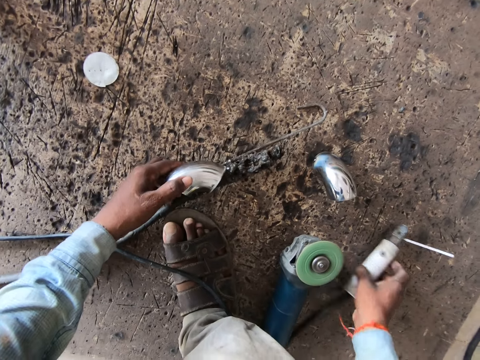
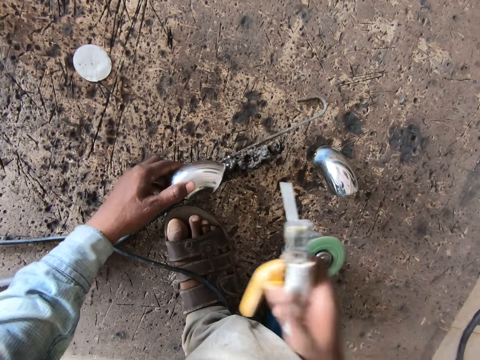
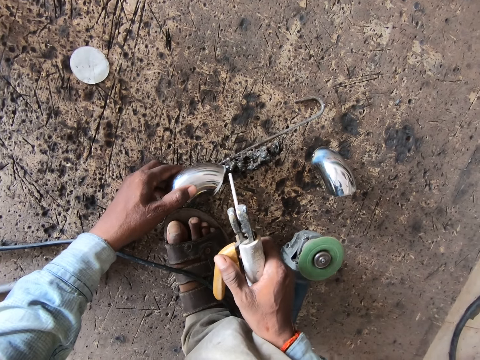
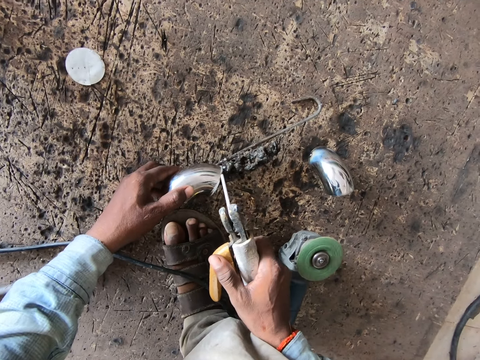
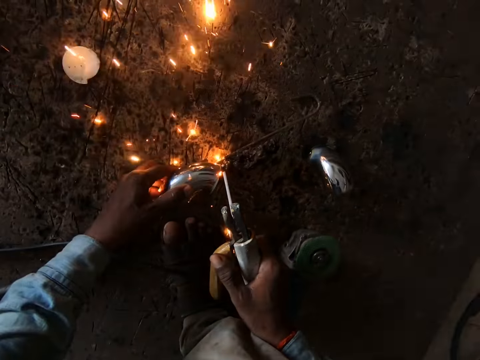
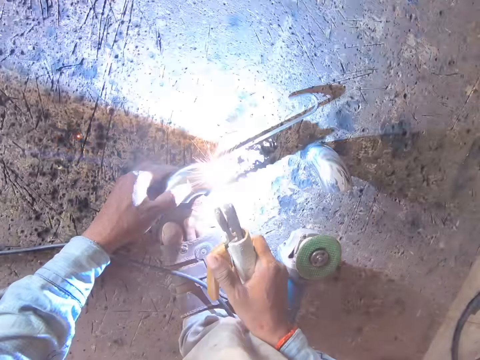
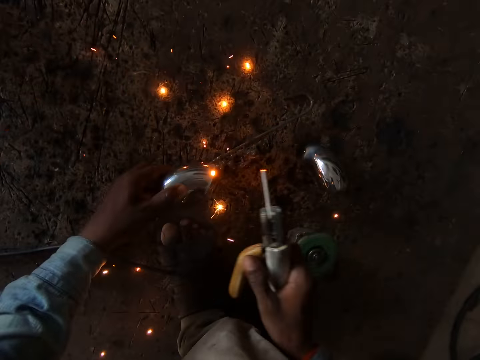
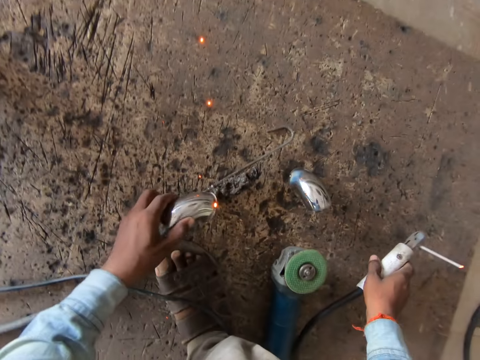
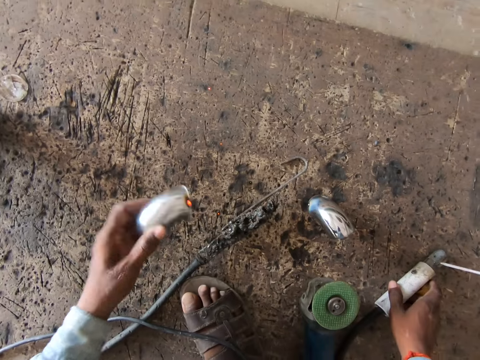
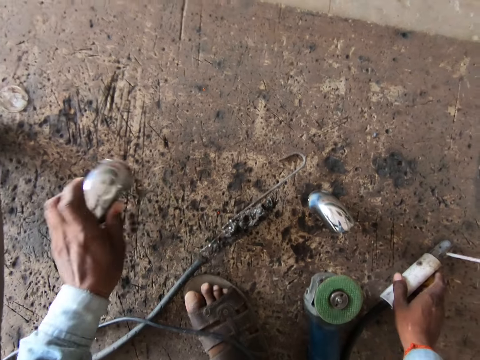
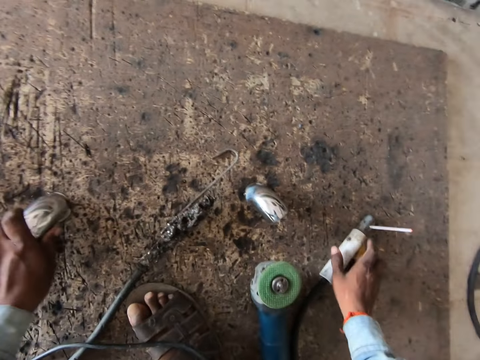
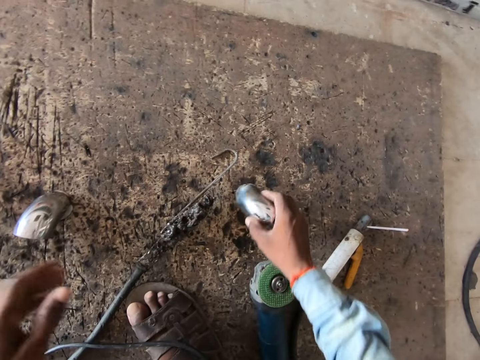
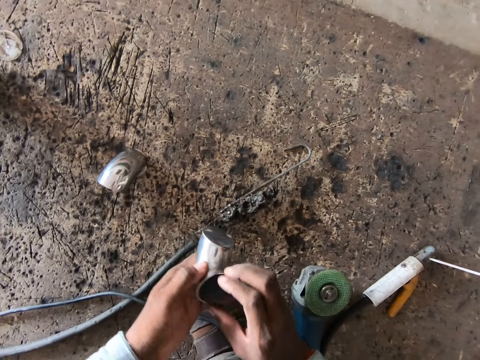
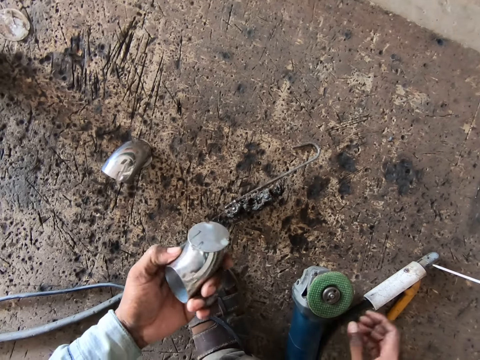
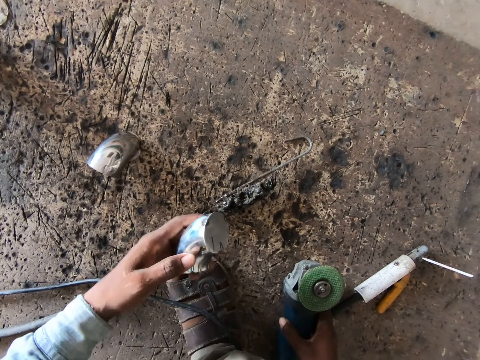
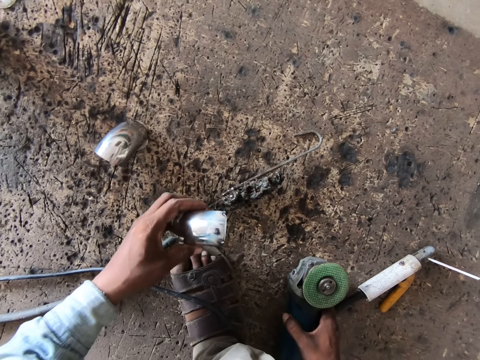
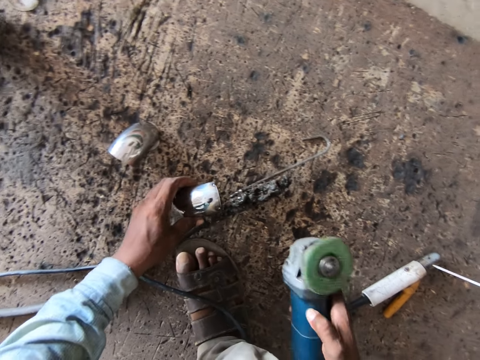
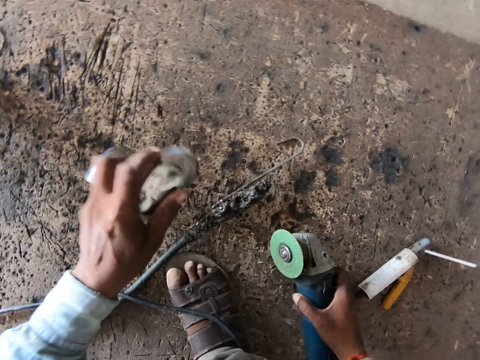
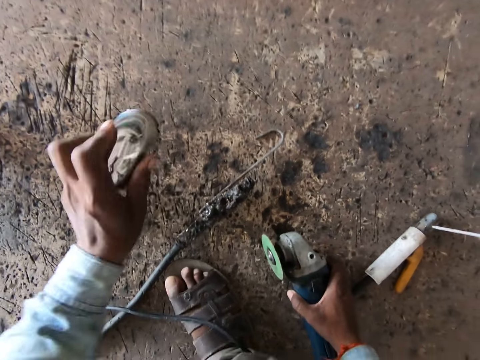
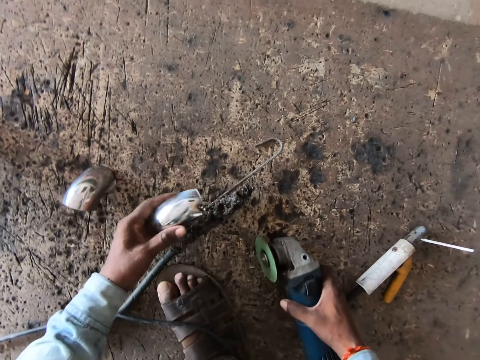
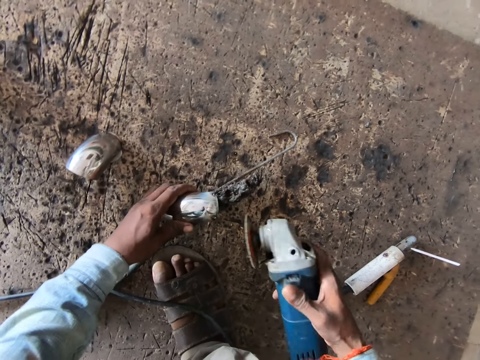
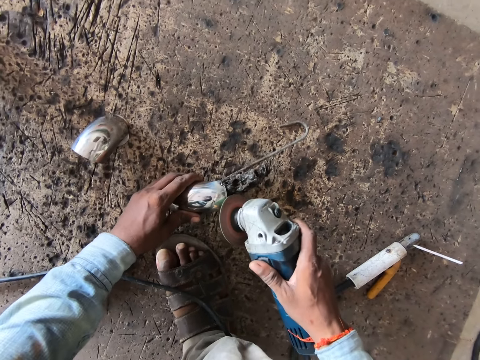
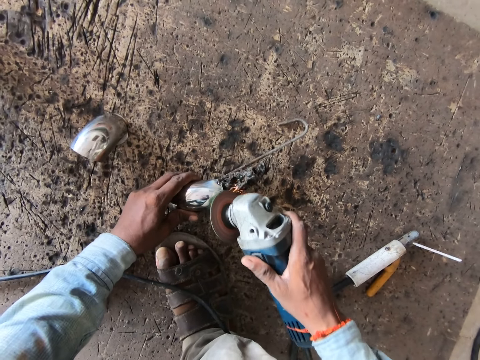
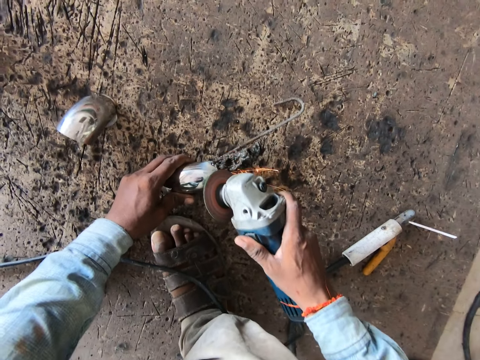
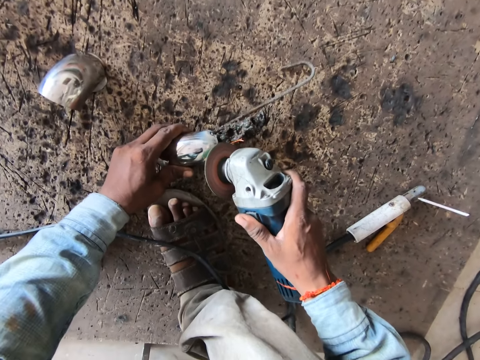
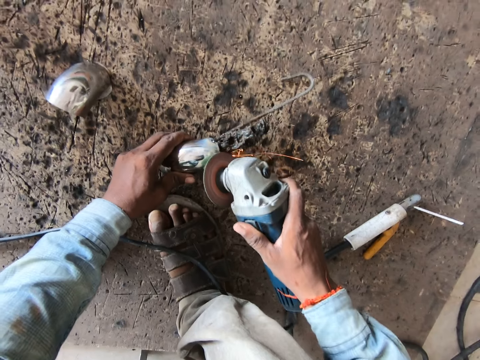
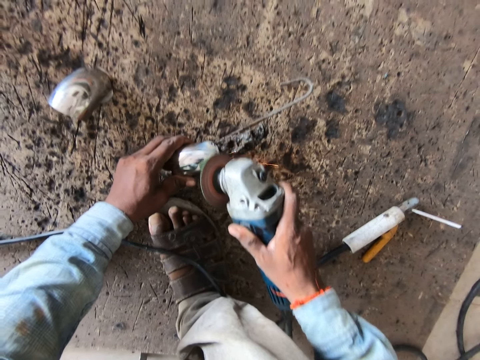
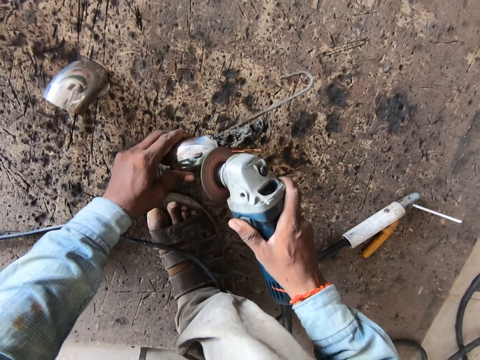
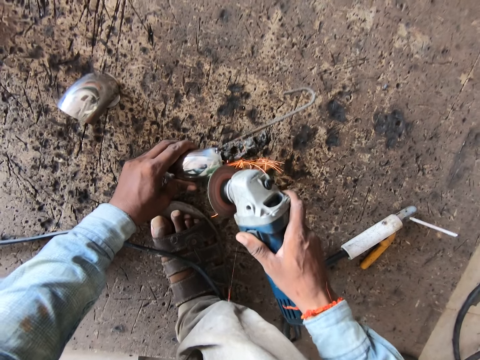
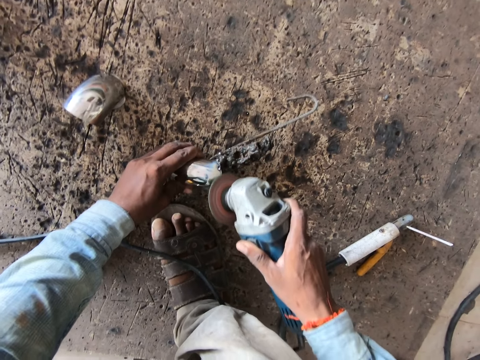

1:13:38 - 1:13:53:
The camera wearer picks up an electrode holder from the floor with his right hand. He welds the steel elbow with the electrode holder in his right hand. He drops the electrode holder on the floor with his right hand. He checks the steel elbow. He hits the steel elbow on the floor with his left hand. He places the steel elbow on the floor. He picks up the steel elbow from the floor with his right hand. He passes the steel elbow to his left hand. He checks the steel elbow. He rotates the steel elbow in his left hand. He picks up an angle grinder tool. He hits the steel elbow on the floor with his left hand. He places the steel elbow on the welding torch with his left hand. He operates the angle grinder with his right hand. He grinds the steel elbow with the angle grinder in his right hand.

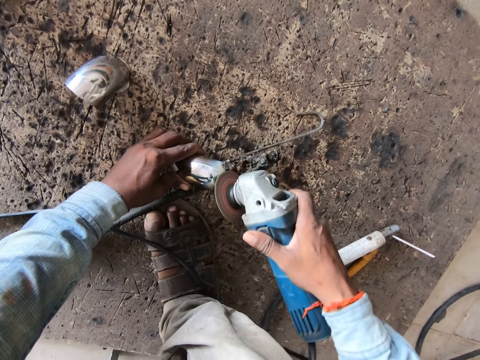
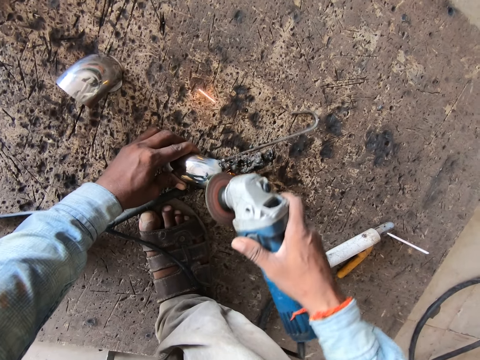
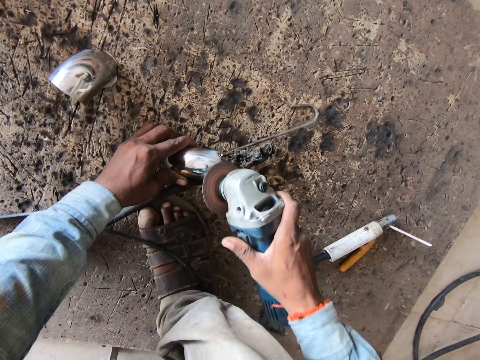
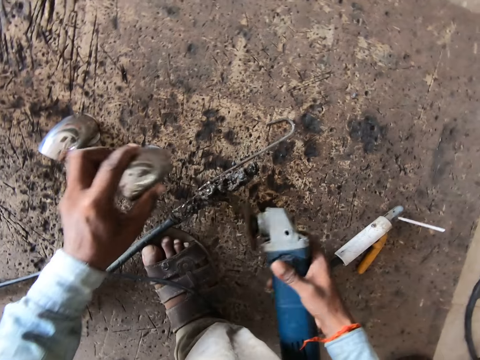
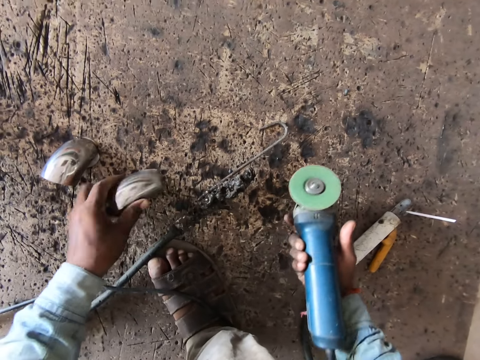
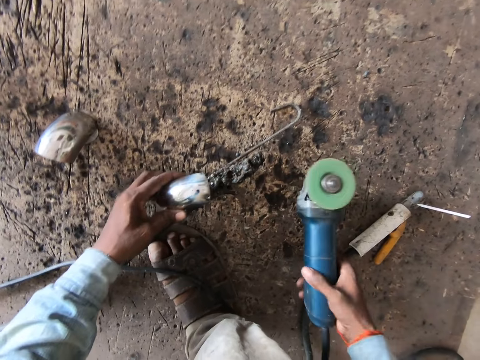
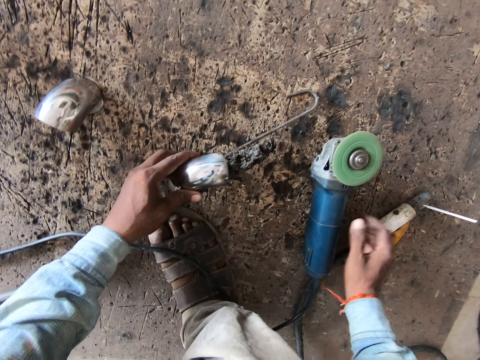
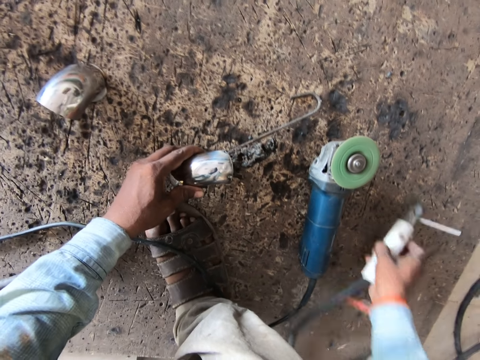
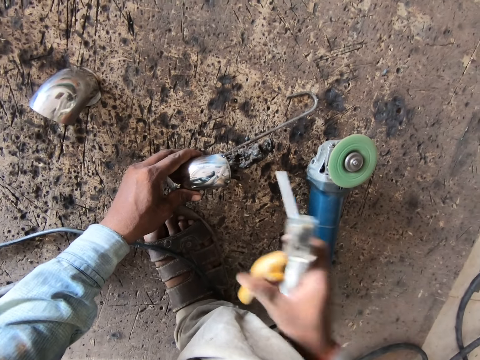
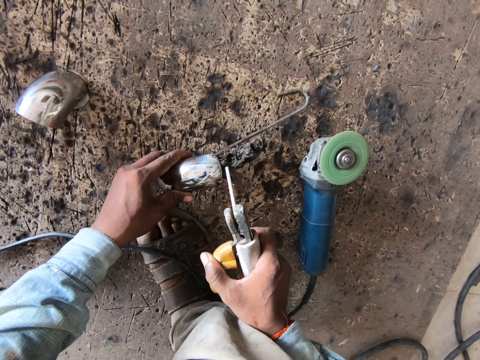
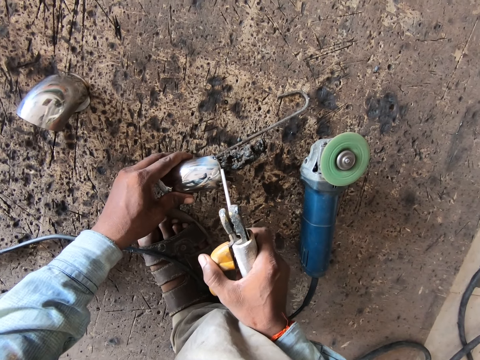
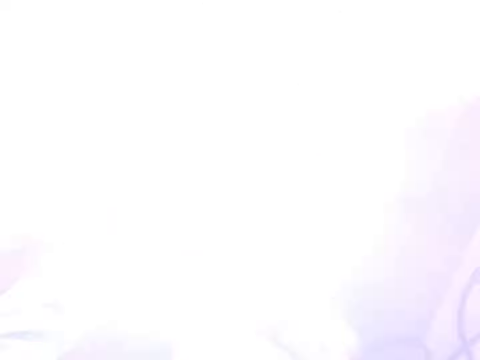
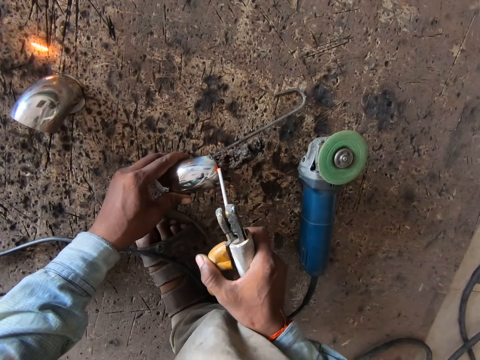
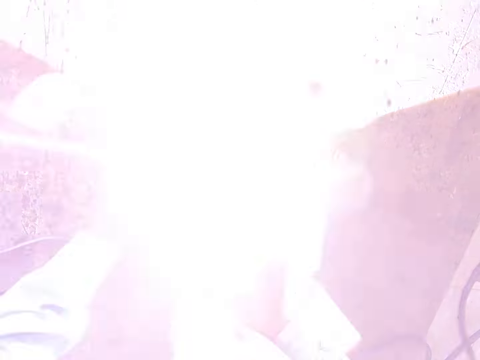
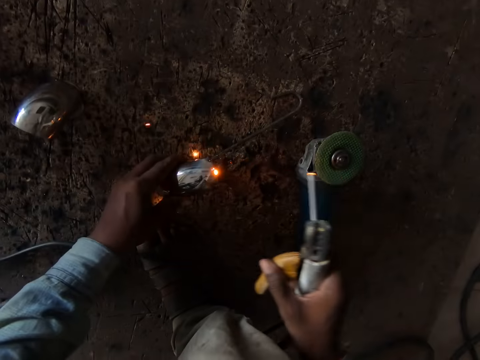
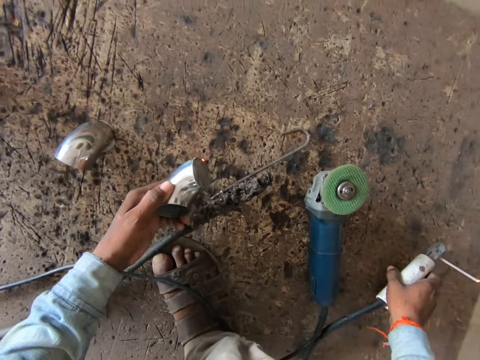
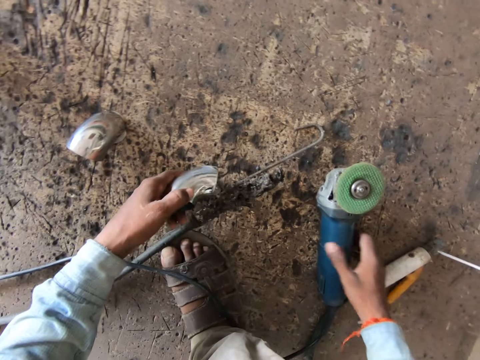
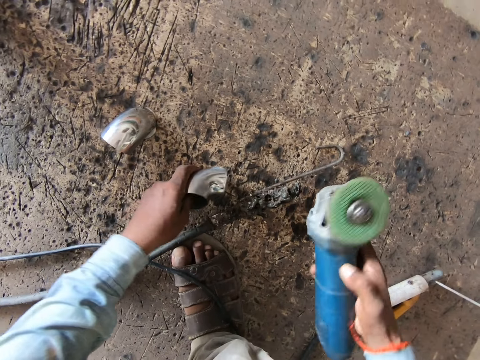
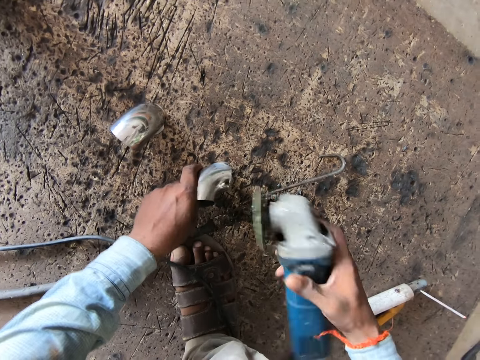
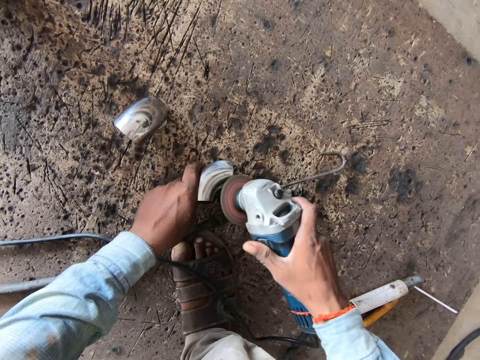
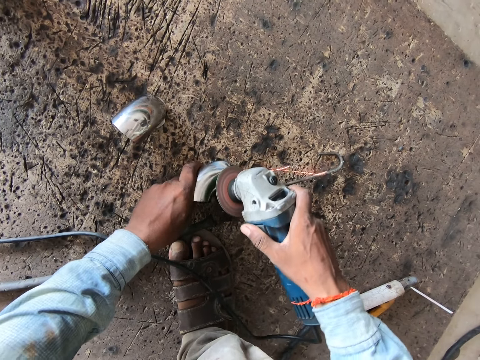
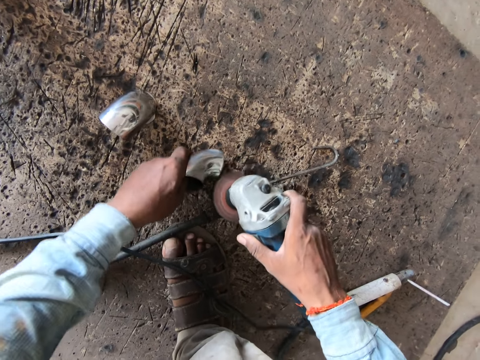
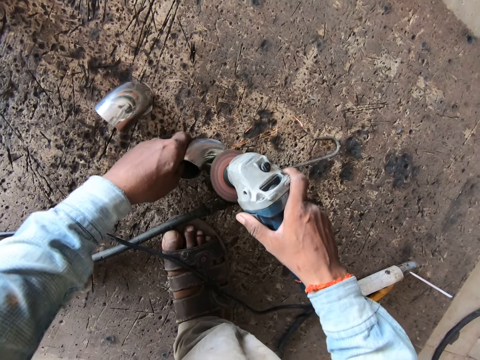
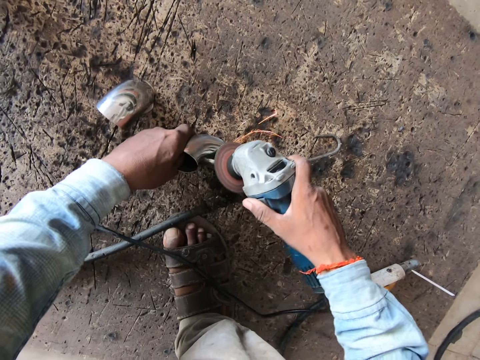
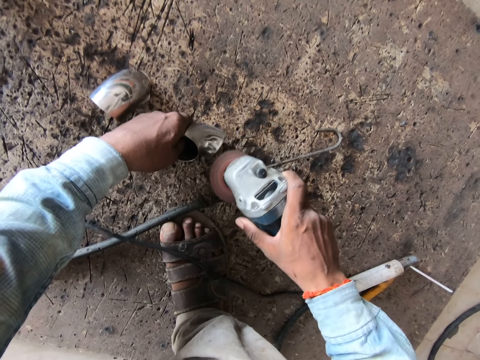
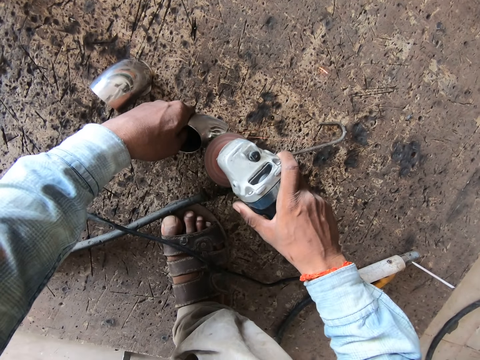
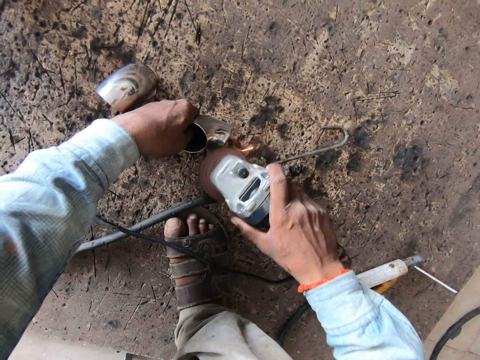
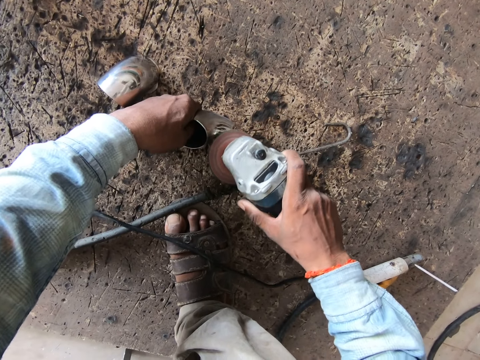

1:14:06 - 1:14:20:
The camera wearer hits the steel elbow on the floor with his left hand. He drops the angle grinder on the floor with his right hand. He picks up the electrode holder from the floor with his right hand. He welds the steel elbow with the electrode holder in his right hand. He drops the electrode holder on the floor with his right hand. He picks up the angle grinder from the floor with his right hand. He grinds the steel elbow with the angle grinder in his right hand.
